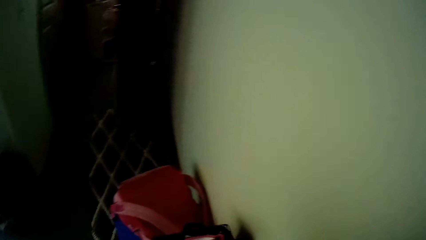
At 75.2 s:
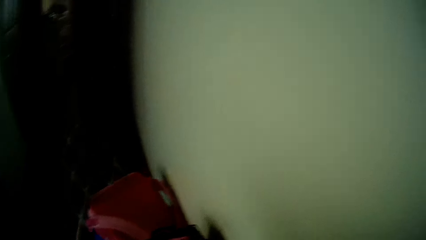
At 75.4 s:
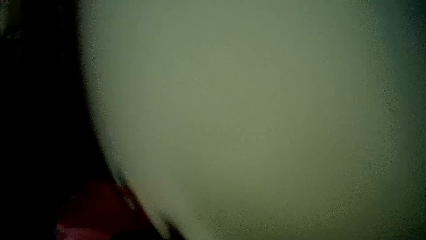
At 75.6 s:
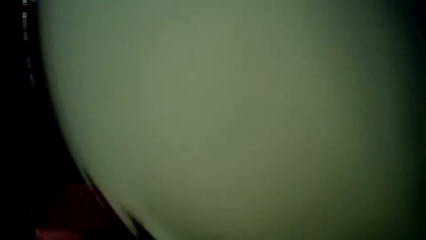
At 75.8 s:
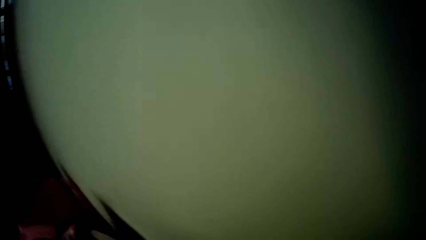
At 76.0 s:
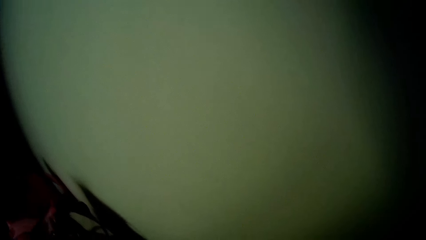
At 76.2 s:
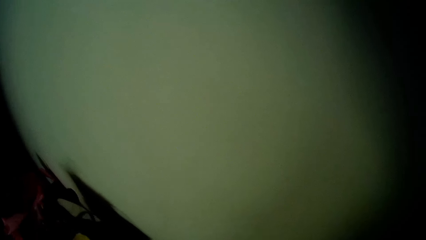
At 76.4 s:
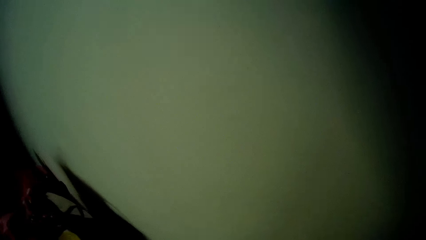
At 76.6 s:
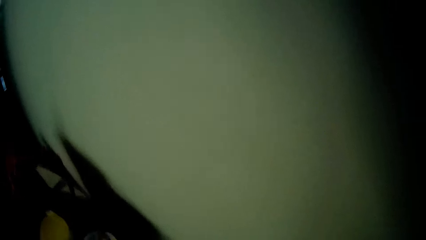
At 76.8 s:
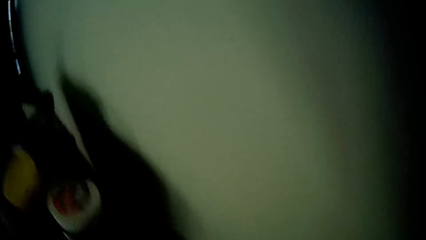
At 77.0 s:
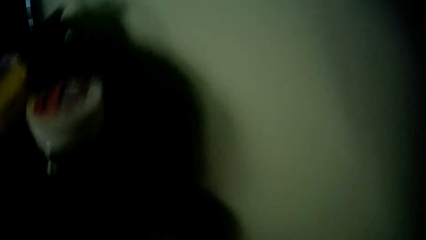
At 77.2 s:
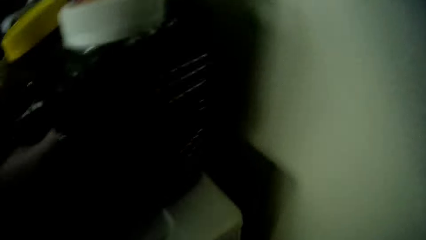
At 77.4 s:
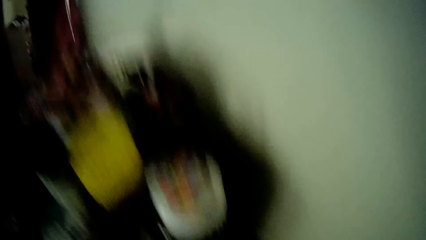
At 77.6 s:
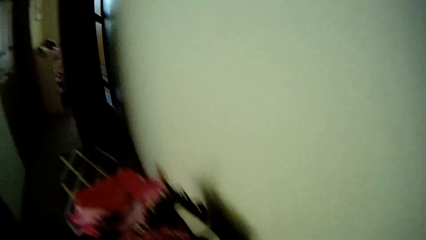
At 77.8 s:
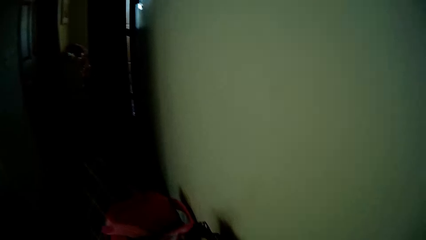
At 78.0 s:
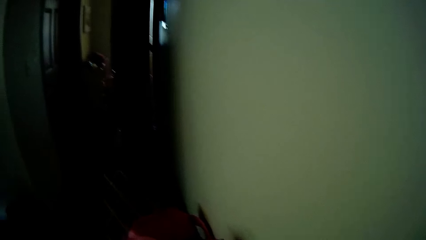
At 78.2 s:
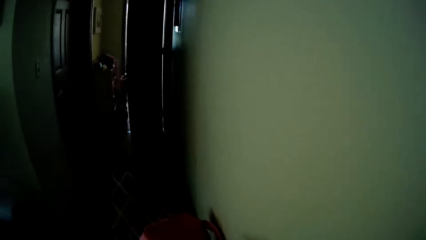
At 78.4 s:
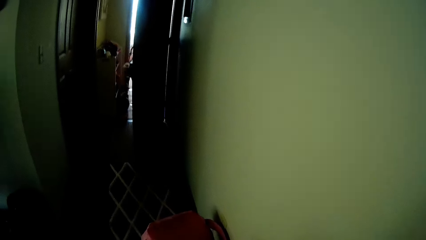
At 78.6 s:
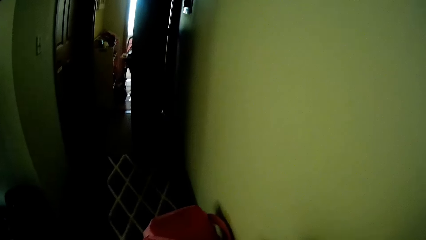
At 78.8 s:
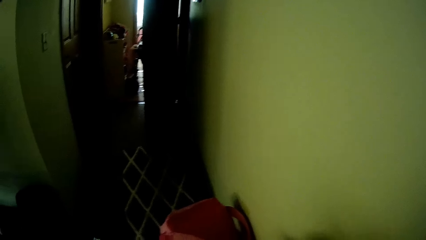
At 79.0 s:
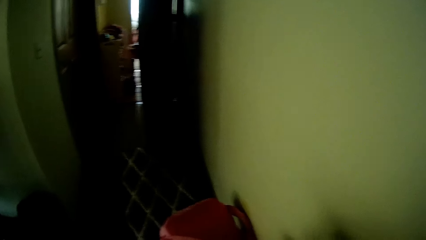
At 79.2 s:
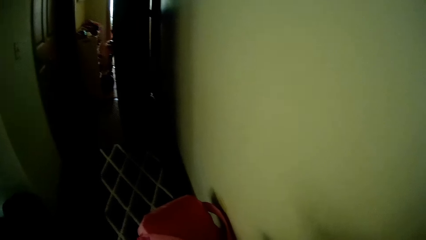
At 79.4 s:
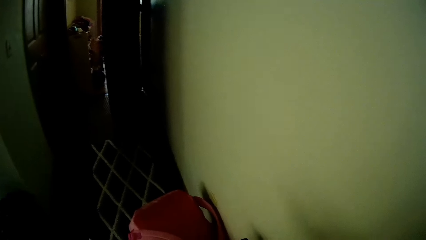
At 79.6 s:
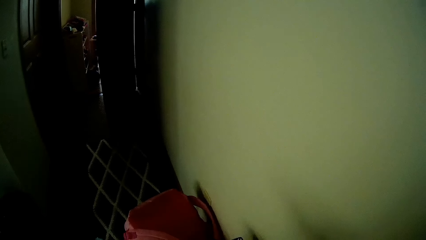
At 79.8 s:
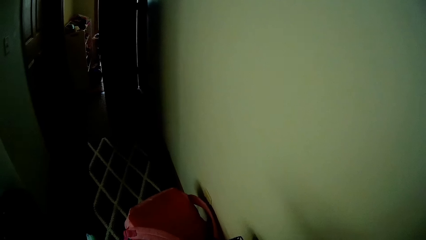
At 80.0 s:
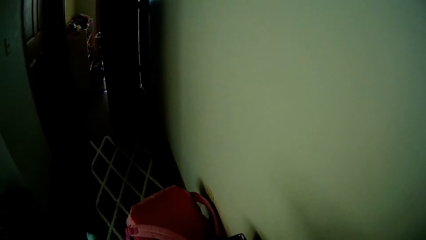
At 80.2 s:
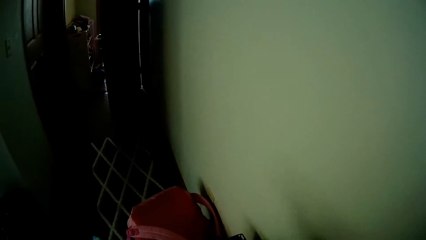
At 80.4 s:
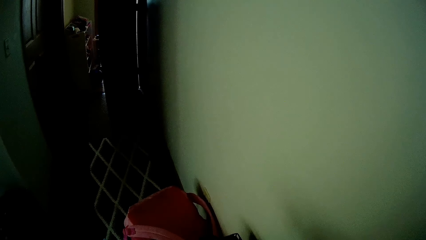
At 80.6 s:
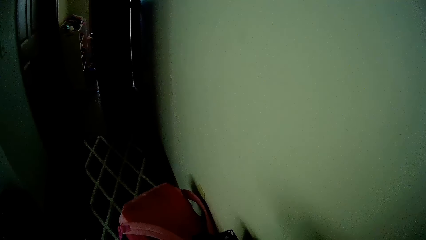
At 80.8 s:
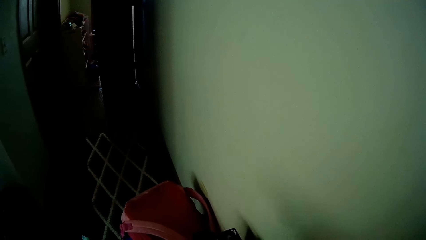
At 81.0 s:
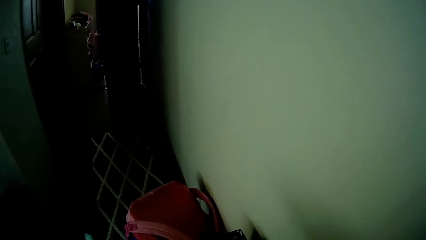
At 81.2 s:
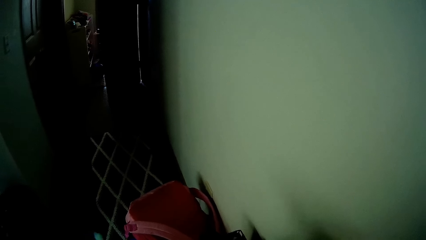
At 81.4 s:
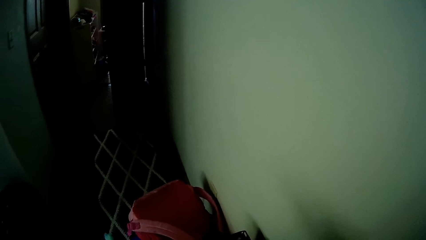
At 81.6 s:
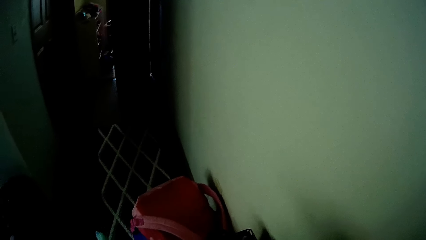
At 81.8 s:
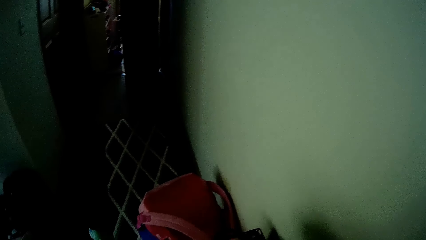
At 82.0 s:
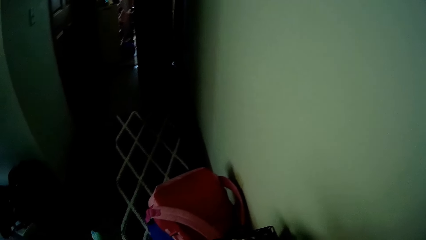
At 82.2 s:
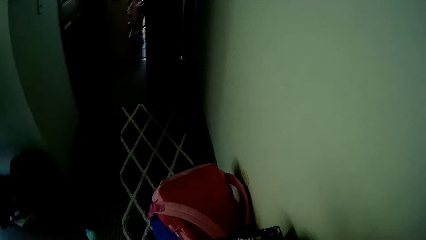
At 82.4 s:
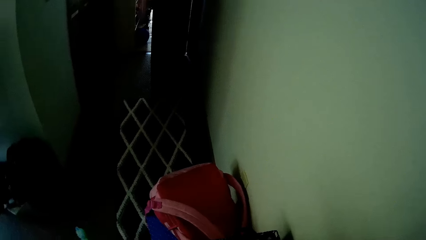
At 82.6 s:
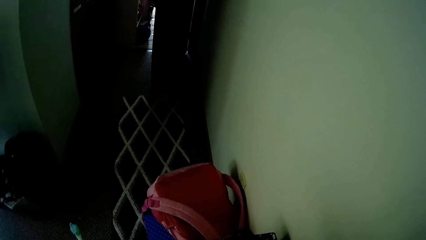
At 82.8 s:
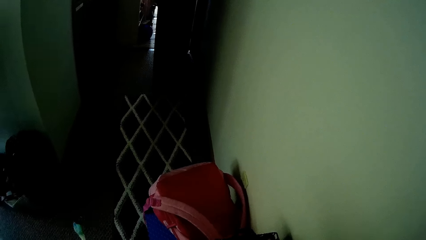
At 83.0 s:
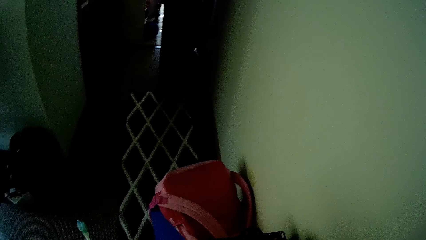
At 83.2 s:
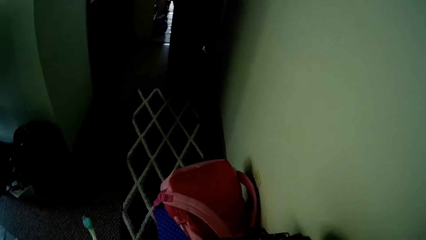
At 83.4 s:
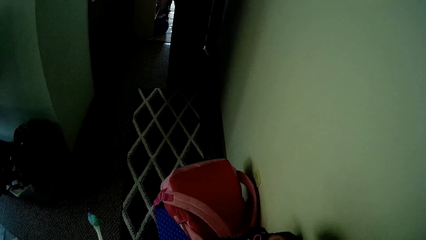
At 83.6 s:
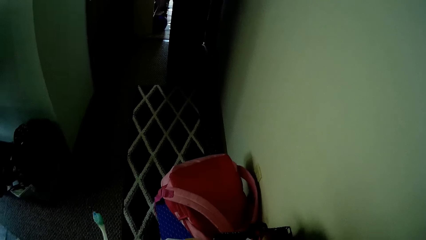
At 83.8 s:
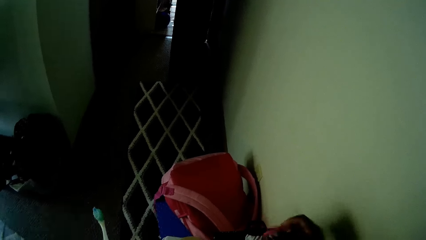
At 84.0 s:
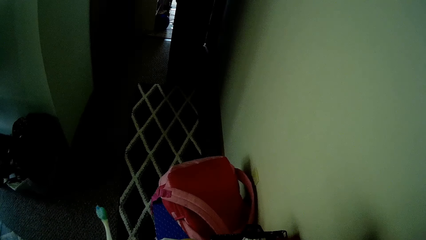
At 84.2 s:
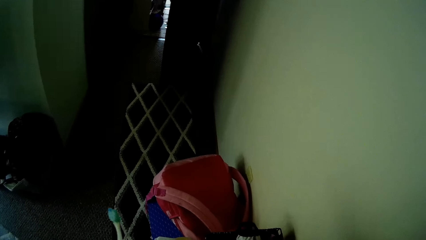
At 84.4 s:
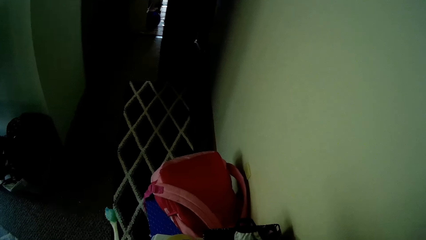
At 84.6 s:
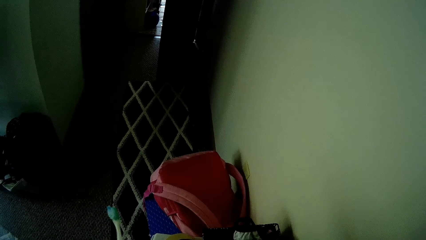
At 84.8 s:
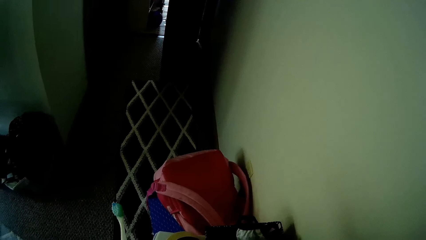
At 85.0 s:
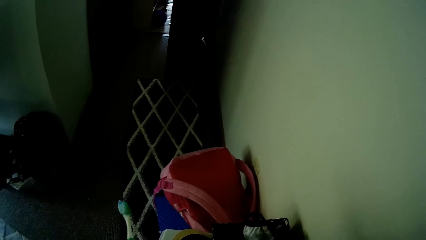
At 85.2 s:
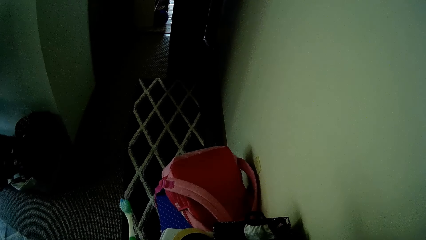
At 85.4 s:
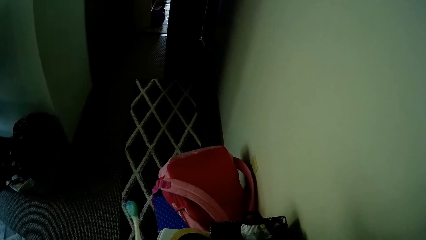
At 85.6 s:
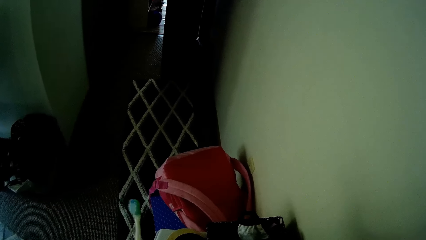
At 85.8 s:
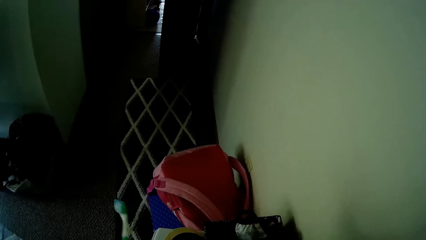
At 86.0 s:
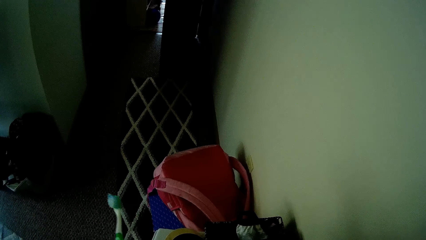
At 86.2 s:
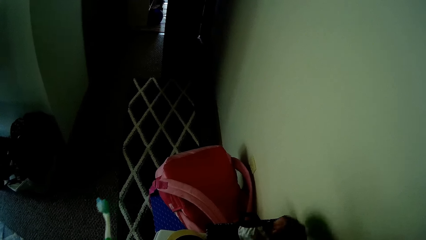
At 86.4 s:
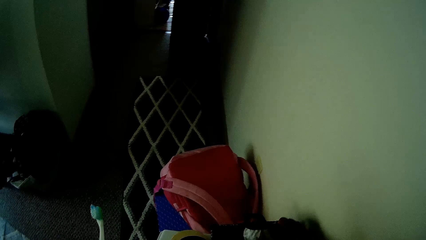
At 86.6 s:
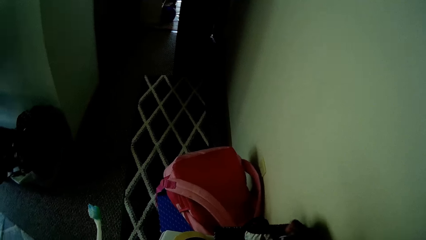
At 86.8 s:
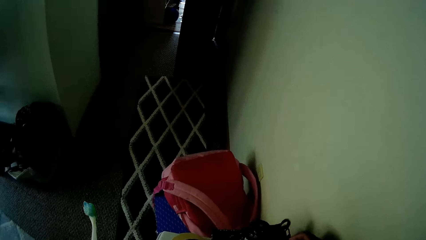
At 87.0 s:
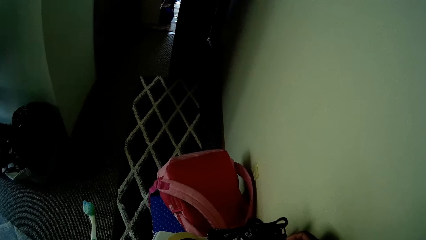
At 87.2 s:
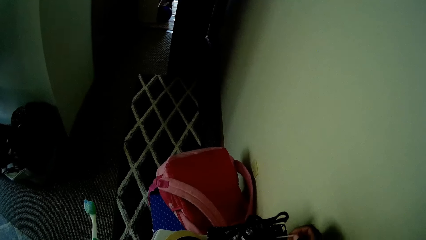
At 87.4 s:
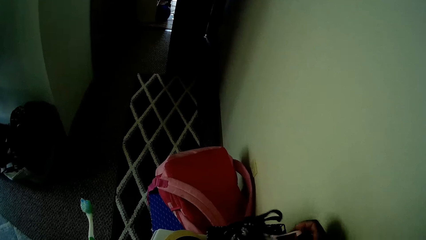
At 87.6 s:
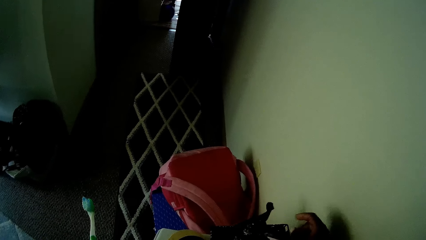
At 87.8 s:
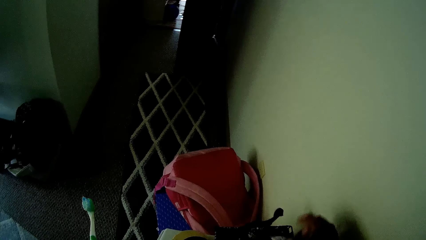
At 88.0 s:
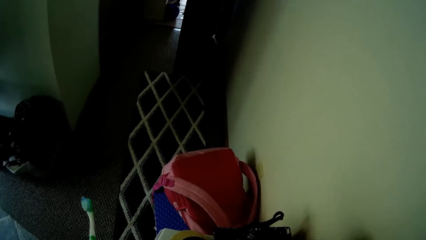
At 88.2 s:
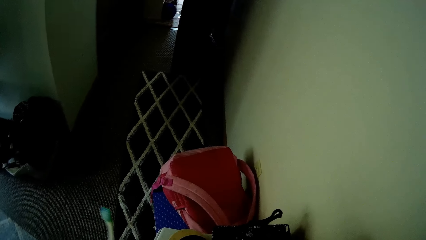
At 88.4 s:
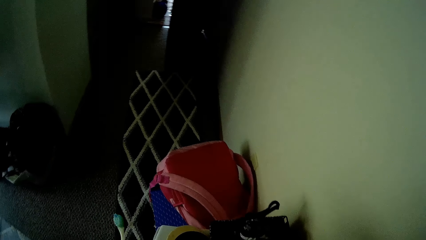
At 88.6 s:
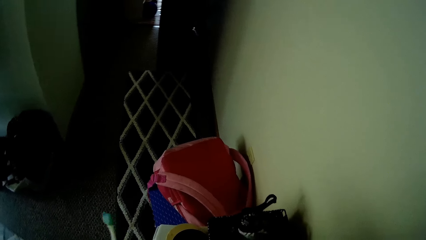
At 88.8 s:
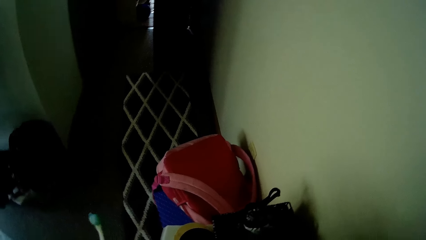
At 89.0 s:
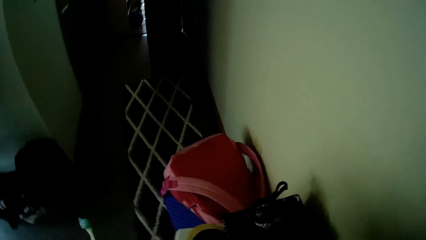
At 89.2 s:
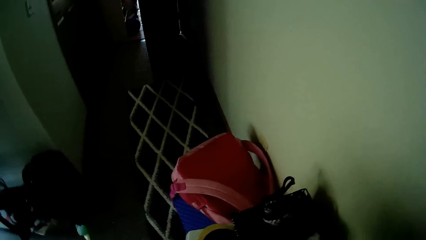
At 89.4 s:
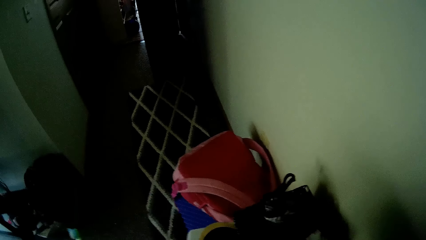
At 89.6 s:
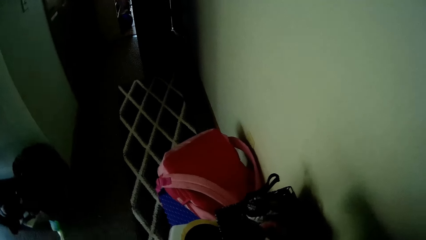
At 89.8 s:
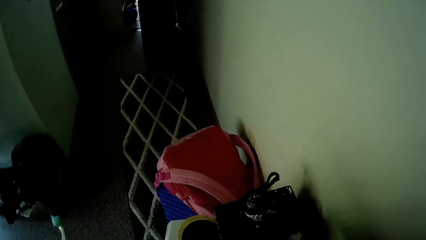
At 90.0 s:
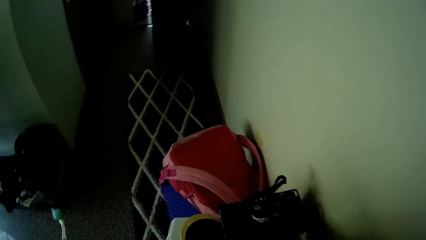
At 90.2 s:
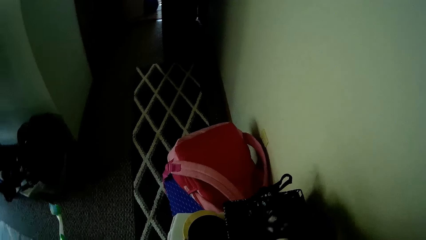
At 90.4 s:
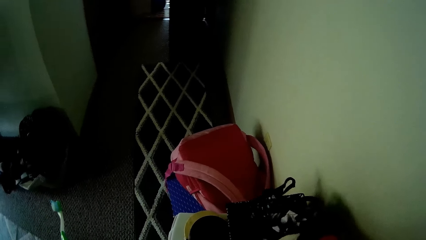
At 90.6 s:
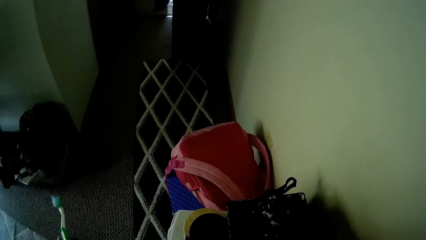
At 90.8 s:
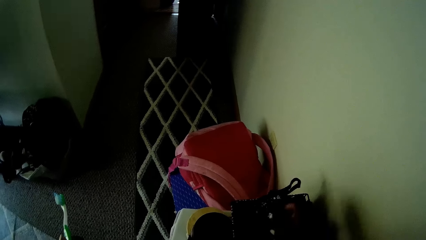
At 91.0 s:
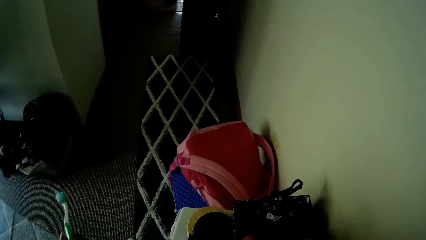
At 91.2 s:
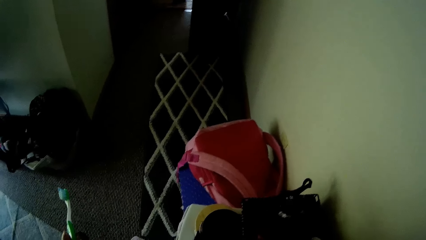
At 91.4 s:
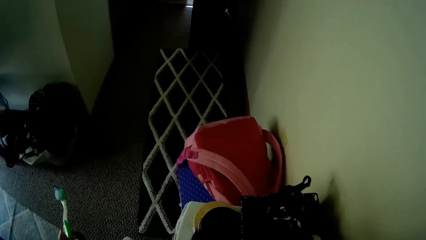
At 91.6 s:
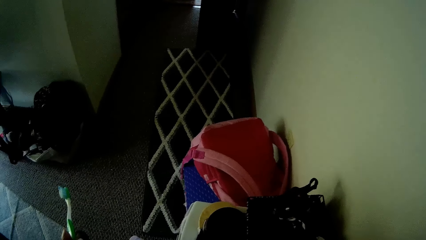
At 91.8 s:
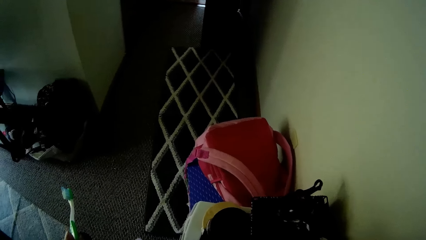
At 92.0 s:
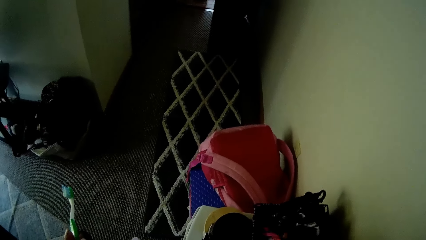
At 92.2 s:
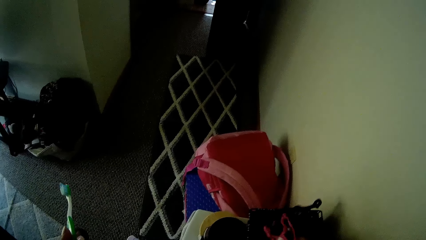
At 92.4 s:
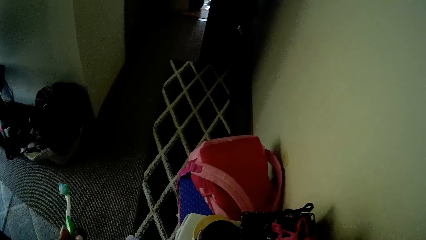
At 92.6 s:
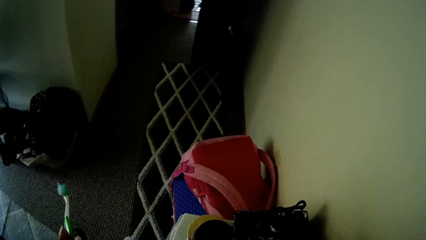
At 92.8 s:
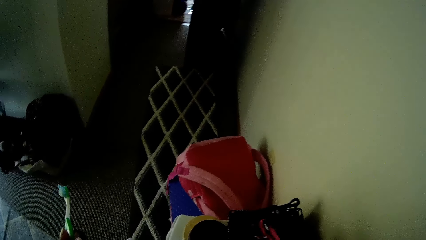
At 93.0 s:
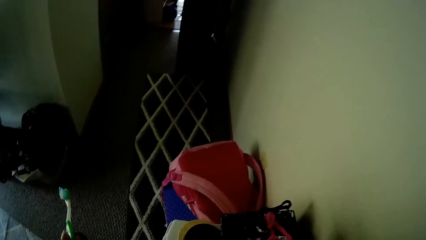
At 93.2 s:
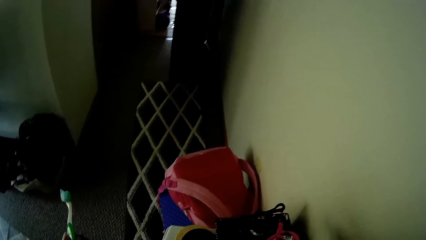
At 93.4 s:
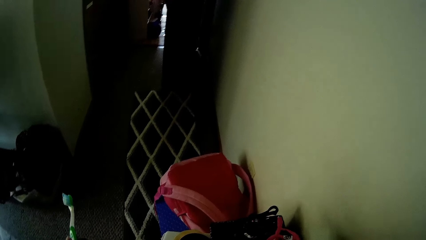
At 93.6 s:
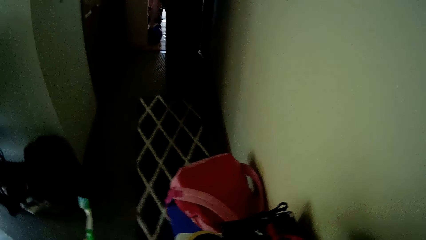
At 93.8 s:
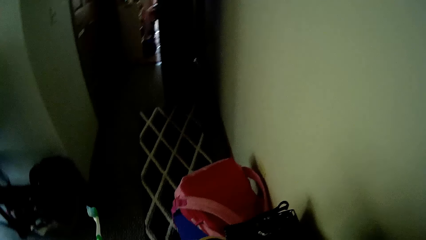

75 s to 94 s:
The camera wearer bends. She holds a toothbrush in her hand. She looks through the pile of clothes on a stool. She touches clothes in a cloth basket.
